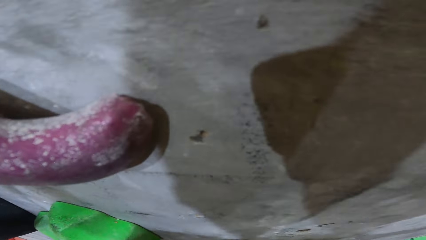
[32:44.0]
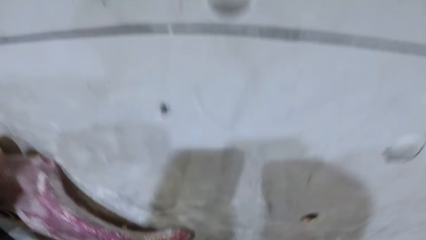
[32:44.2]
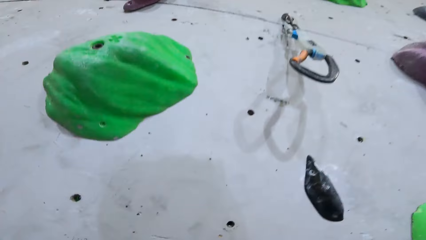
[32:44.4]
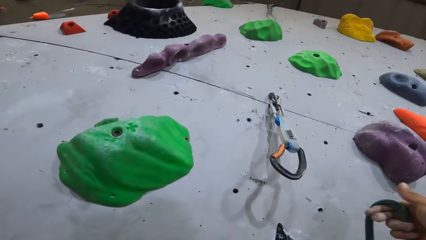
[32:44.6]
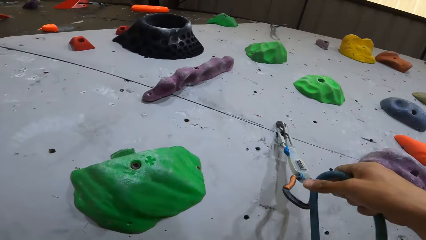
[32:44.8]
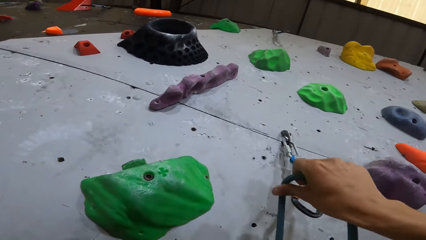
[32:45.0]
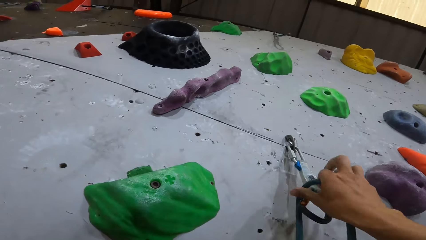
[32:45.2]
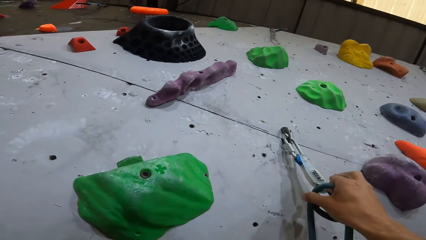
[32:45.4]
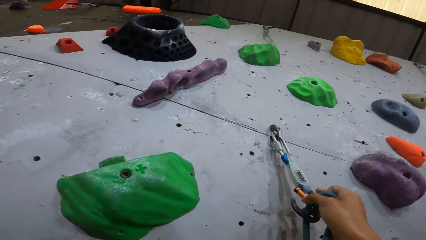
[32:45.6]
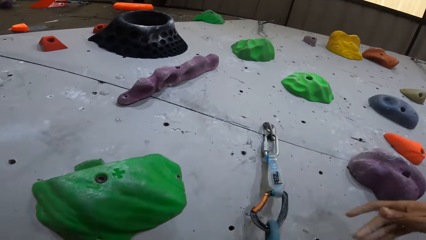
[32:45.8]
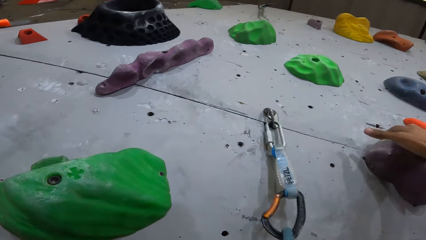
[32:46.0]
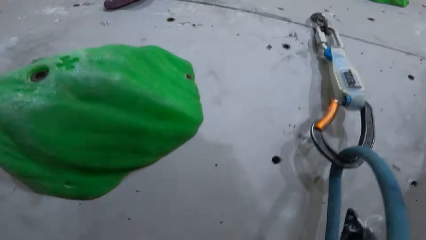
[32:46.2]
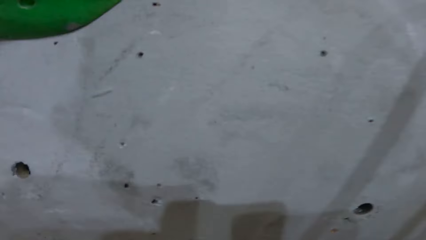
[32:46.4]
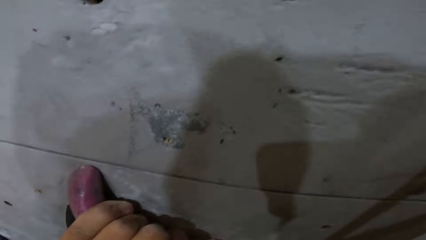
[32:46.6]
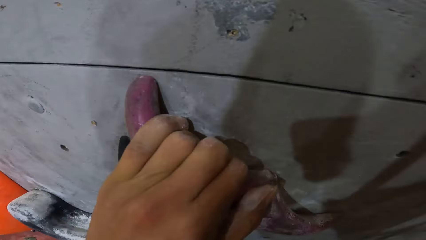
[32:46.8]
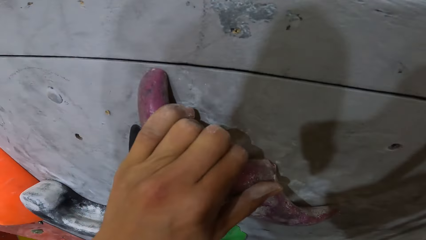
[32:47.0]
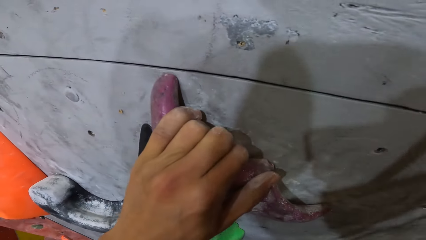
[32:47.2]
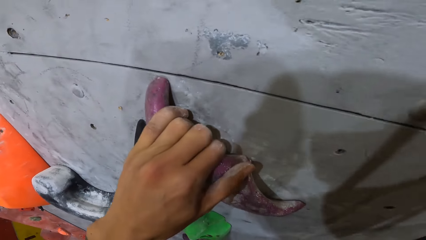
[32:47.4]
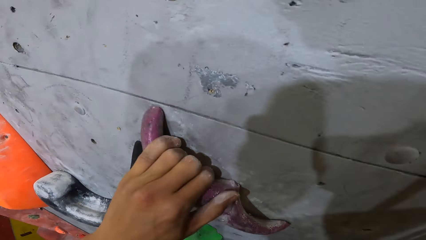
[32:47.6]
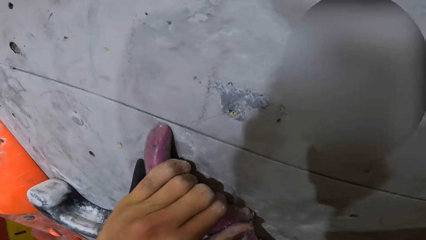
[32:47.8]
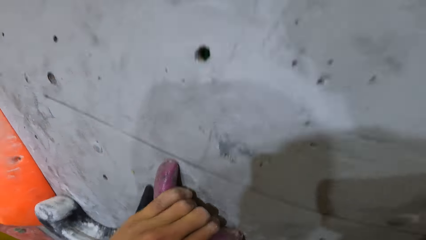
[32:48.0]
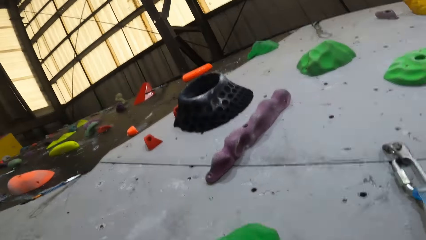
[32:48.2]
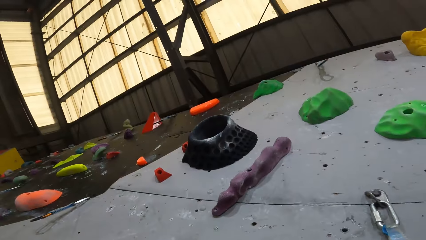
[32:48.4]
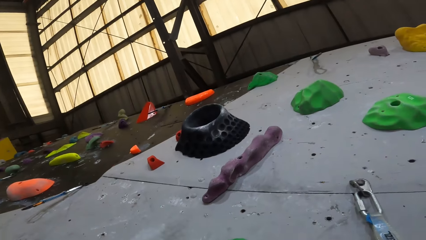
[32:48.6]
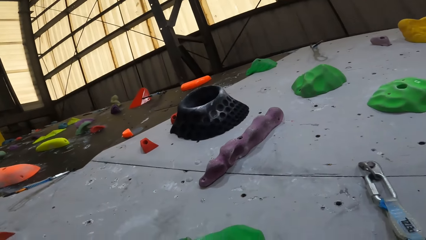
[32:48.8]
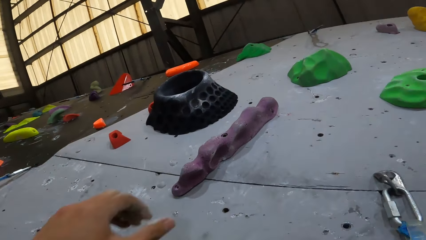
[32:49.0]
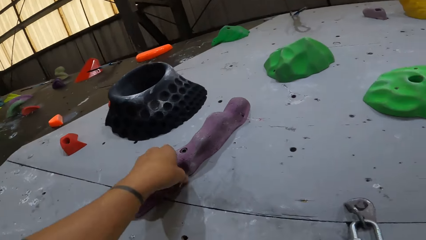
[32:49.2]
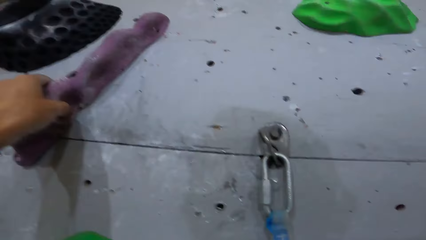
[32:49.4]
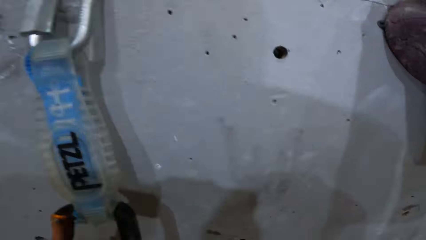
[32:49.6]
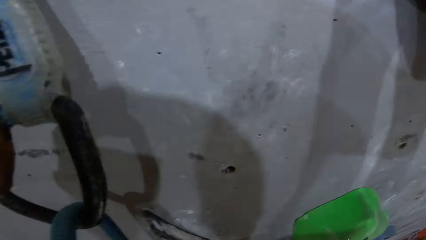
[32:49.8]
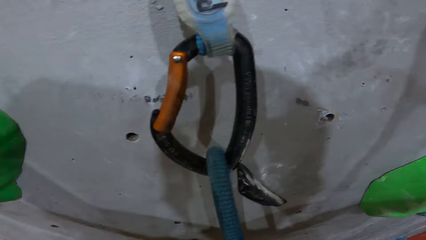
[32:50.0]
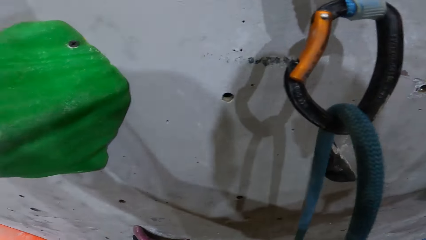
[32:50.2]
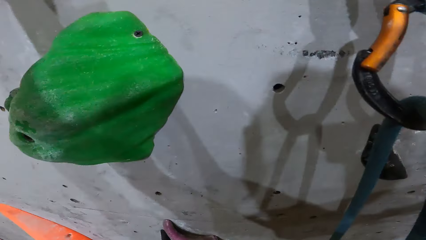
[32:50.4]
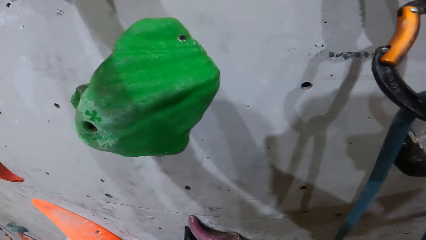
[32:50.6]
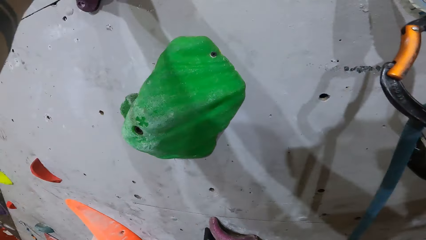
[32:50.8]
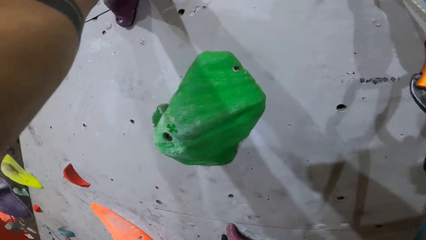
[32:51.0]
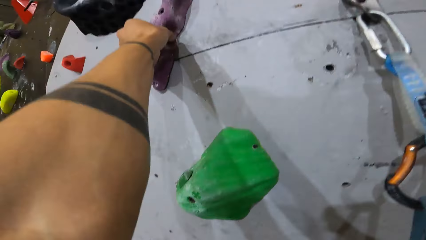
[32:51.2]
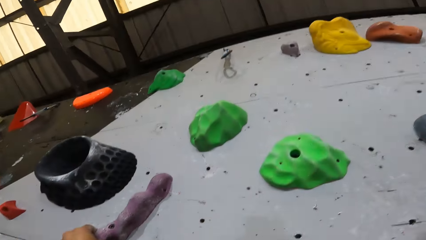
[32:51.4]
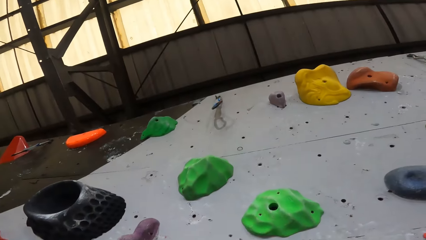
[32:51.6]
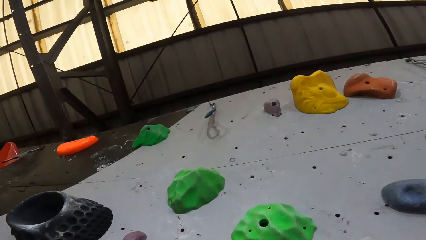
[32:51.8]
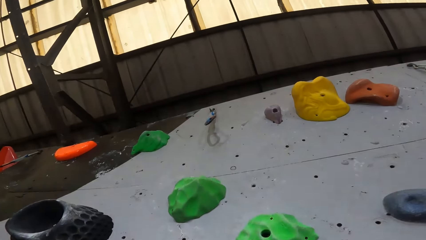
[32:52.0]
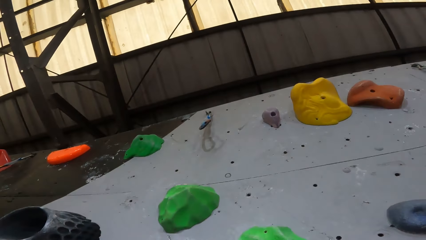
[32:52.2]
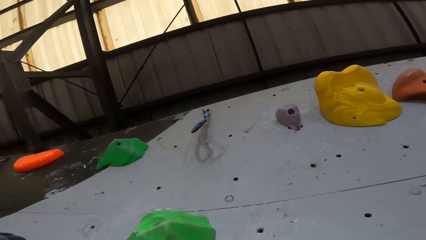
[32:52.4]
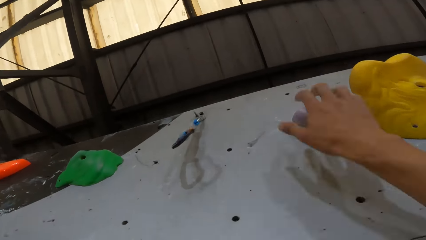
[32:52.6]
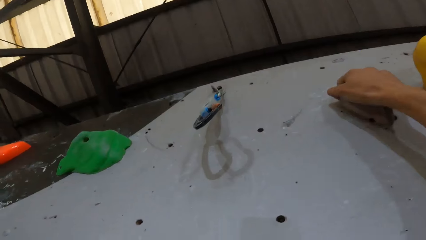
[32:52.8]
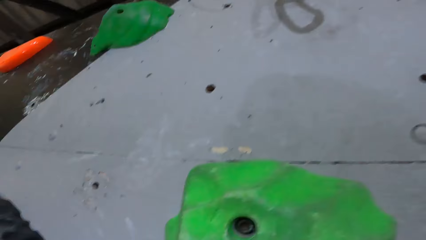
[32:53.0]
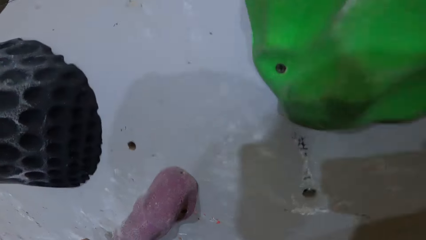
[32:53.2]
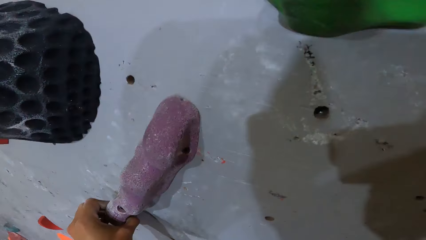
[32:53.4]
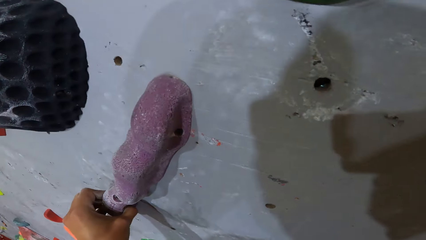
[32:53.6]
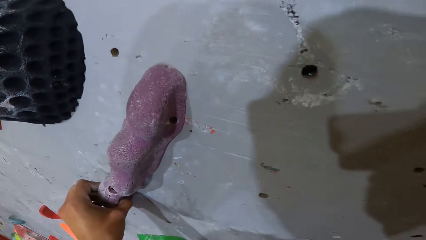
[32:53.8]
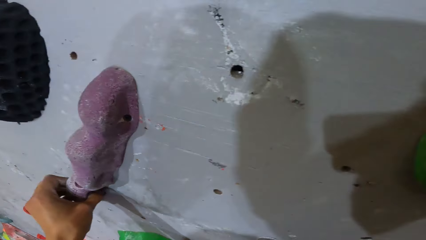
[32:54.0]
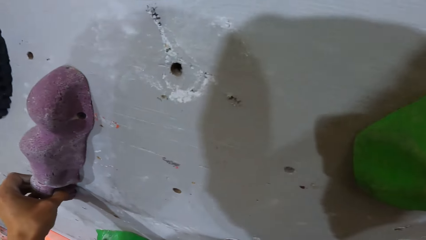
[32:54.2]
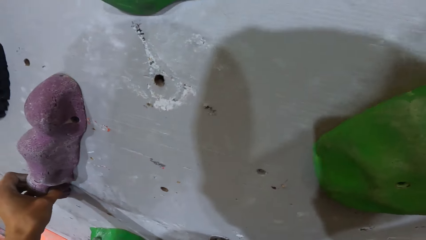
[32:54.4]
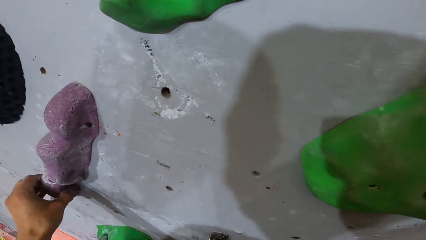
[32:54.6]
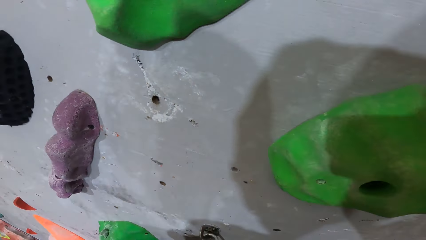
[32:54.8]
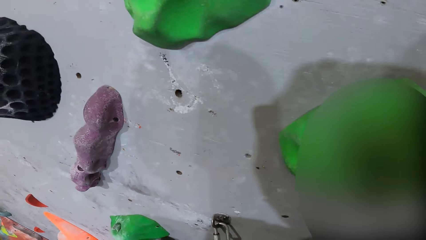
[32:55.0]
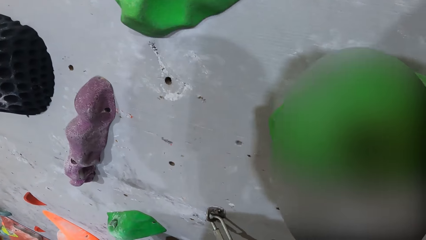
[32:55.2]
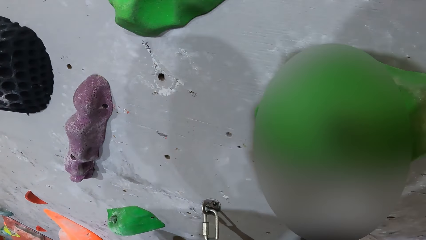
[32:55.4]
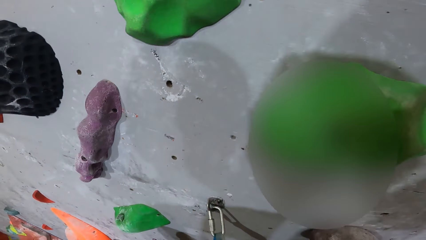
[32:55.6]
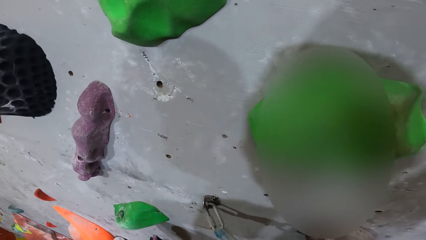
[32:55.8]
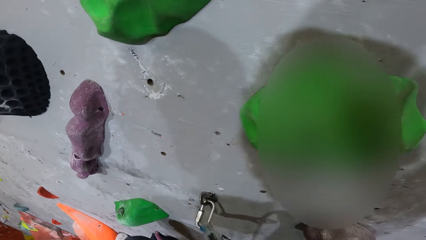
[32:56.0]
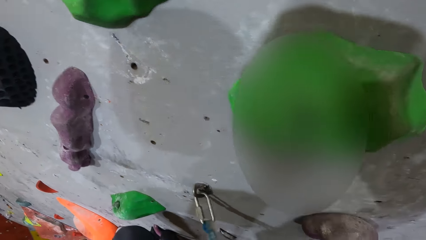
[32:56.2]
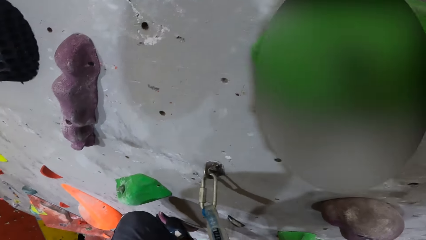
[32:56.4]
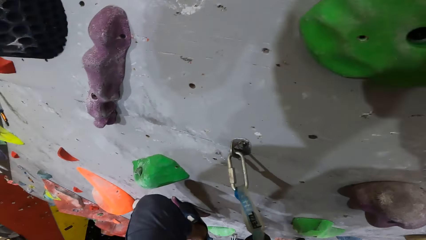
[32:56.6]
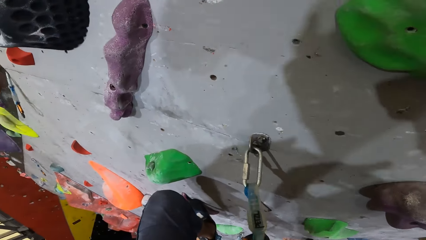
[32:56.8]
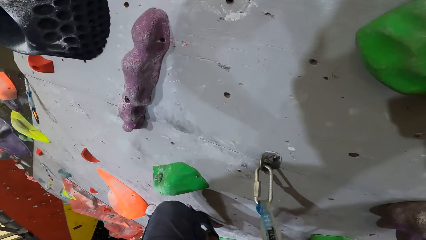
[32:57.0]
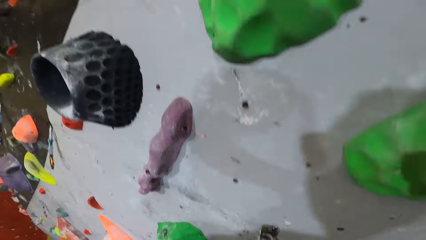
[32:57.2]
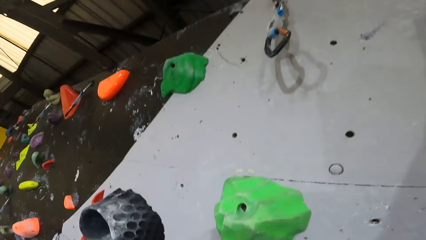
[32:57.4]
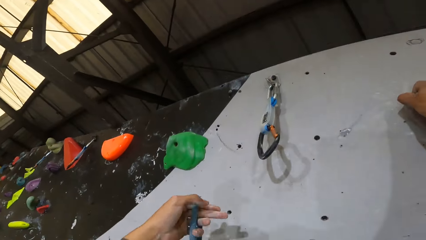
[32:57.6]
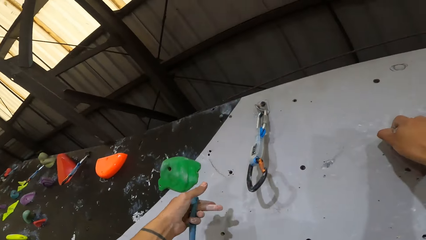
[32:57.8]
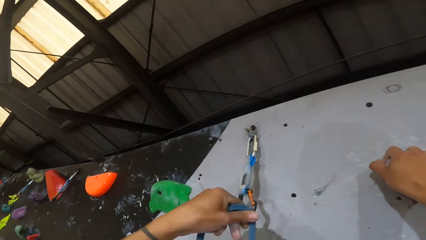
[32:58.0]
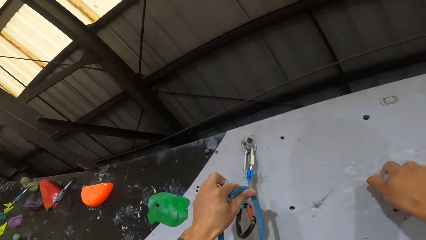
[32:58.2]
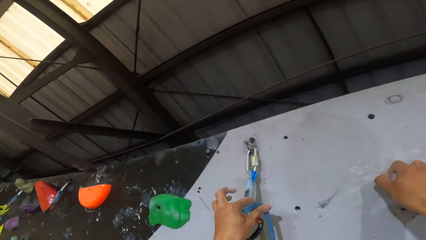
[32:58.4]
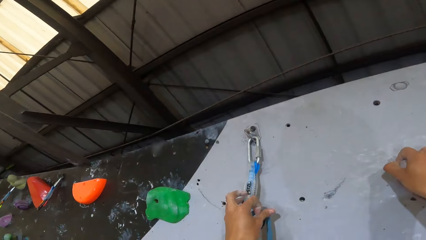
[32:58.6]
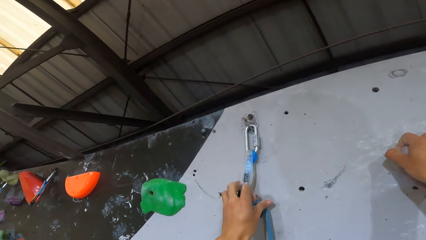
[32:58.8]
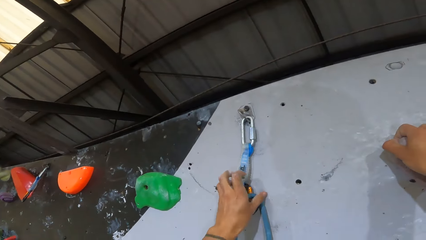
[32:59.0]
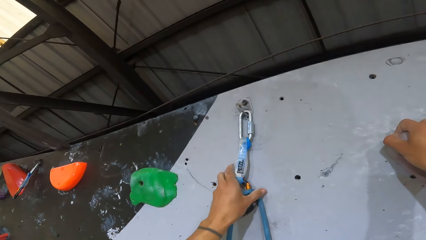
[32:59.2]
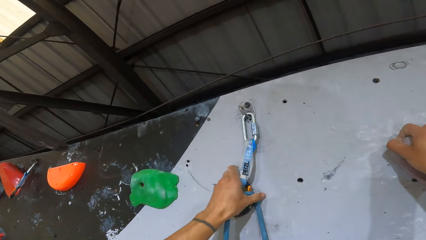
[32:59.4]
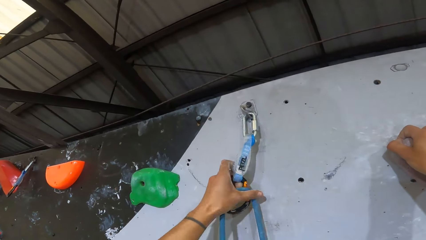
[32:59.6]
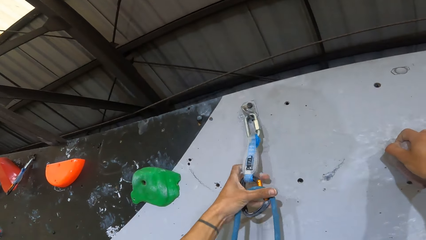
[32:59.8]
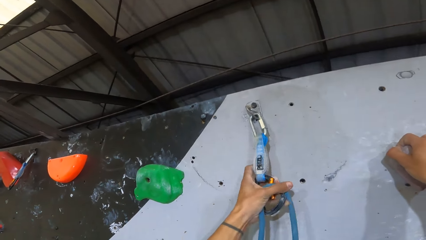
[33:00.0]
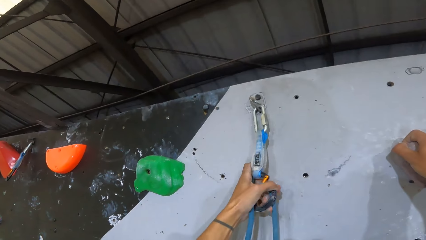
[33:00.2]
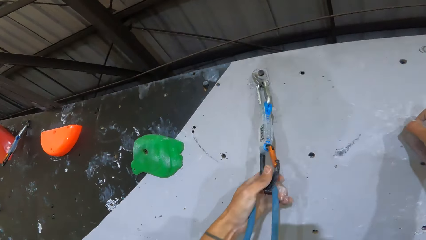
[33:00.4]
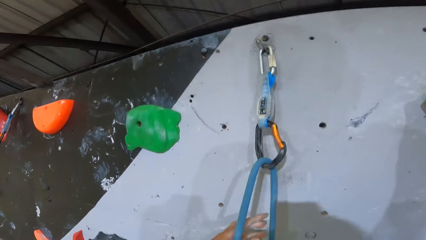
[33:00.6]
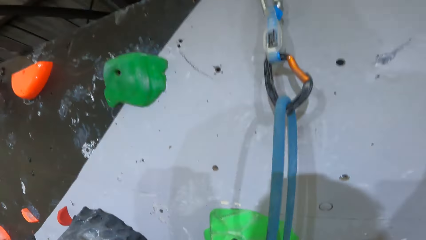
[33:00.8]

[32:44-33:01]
The camera wearer hooks the rope on the hook. They look around. They climb the wall. They lock the rope on the wall holder of the climbing wall.
